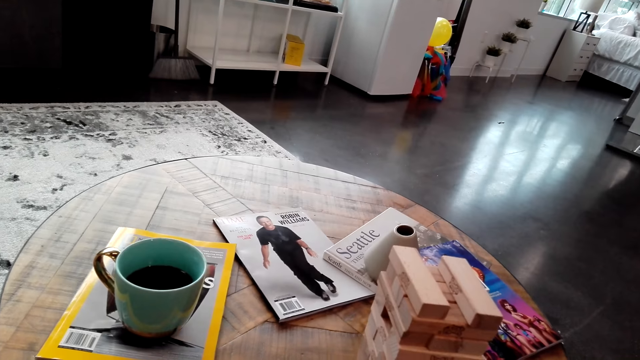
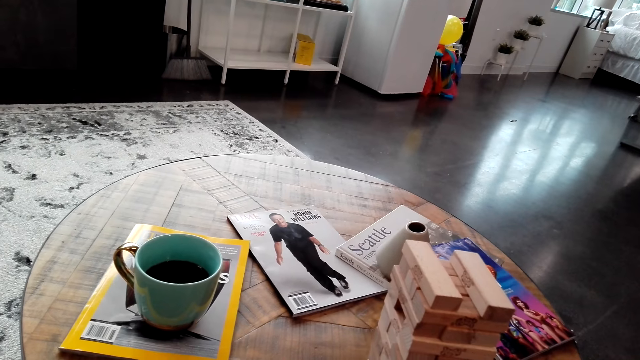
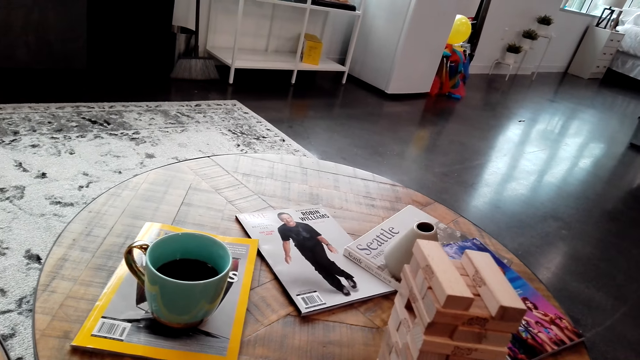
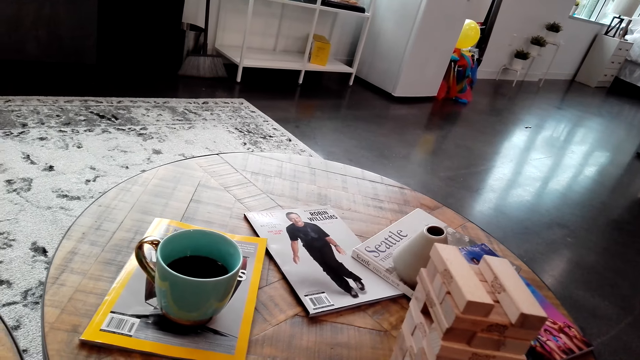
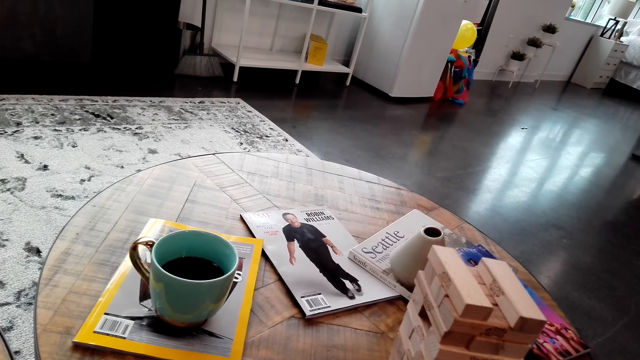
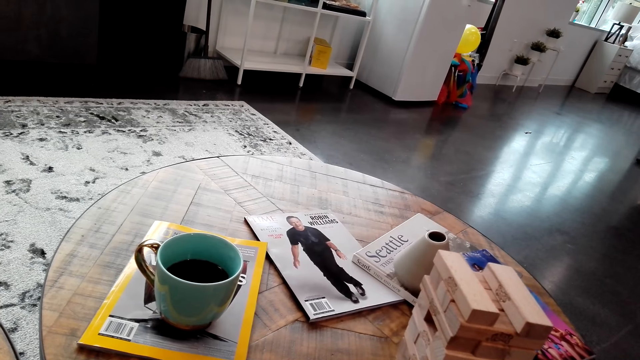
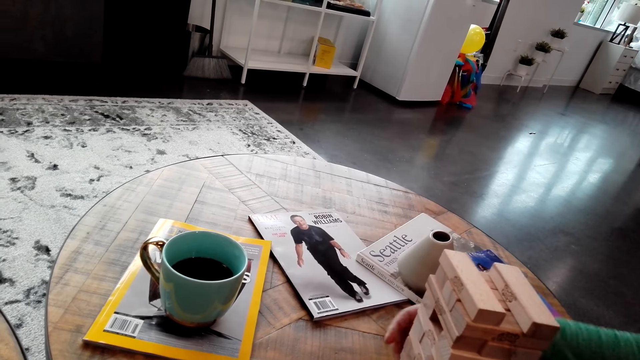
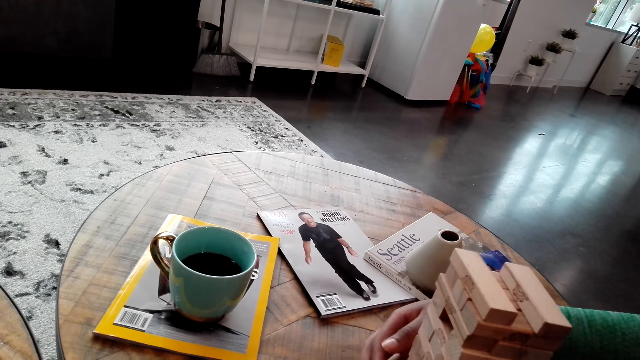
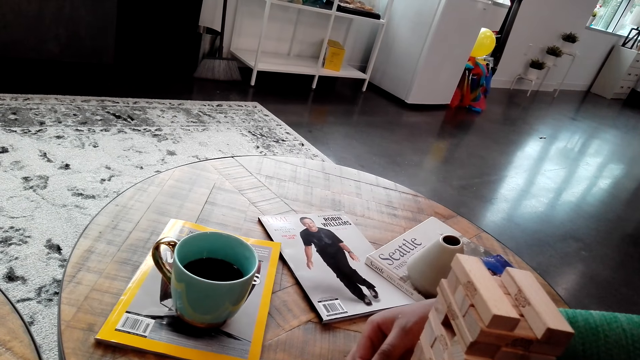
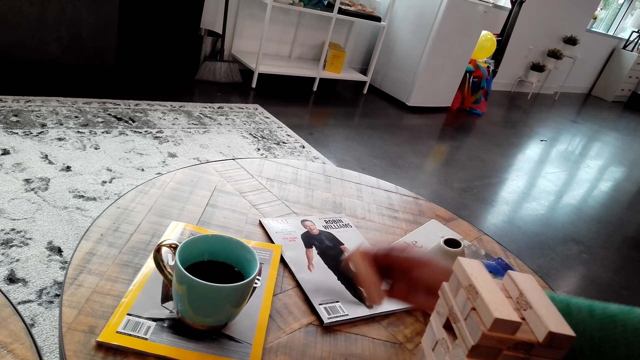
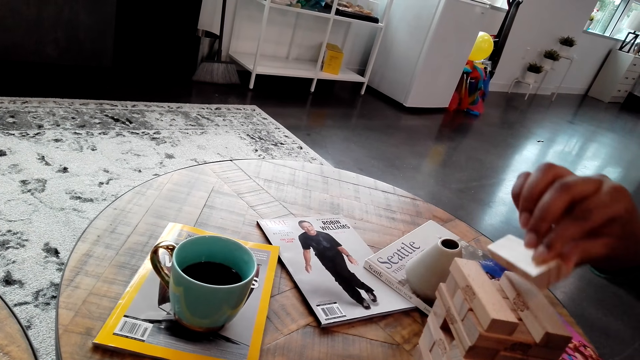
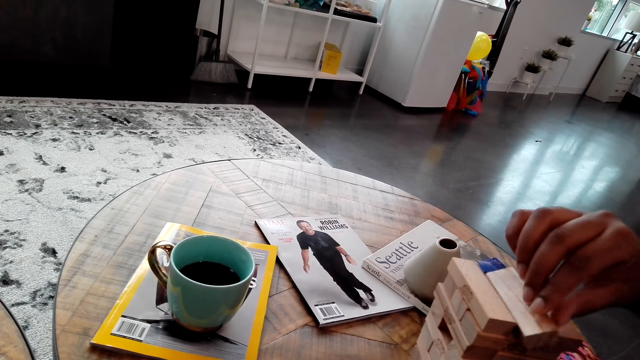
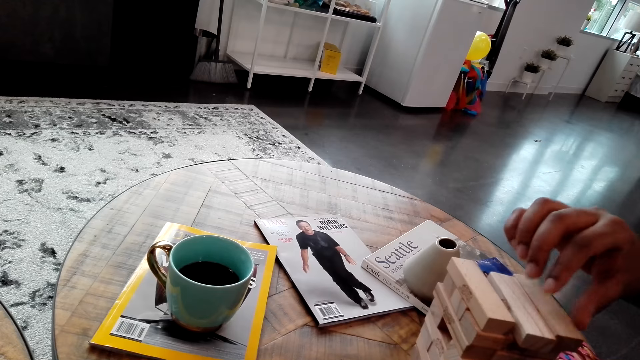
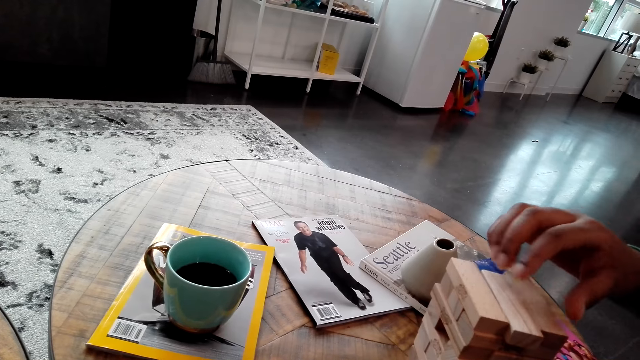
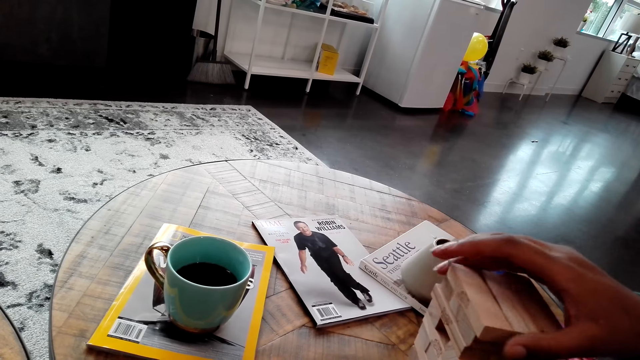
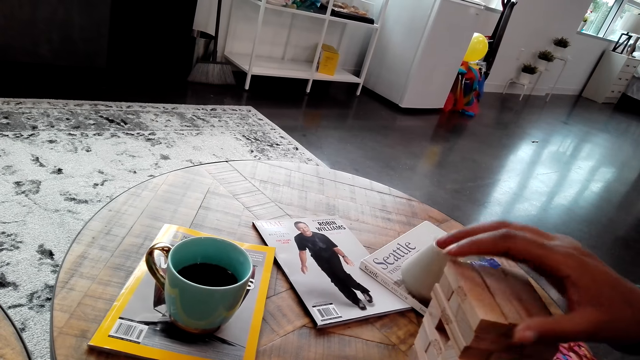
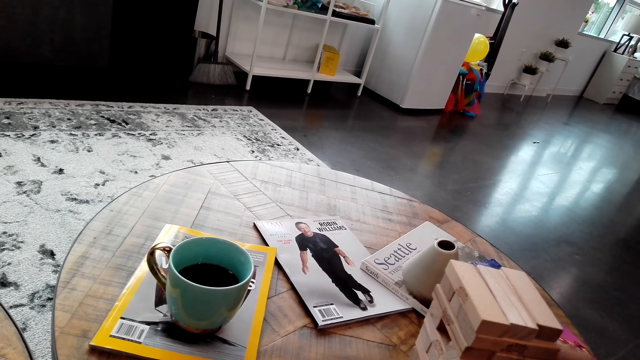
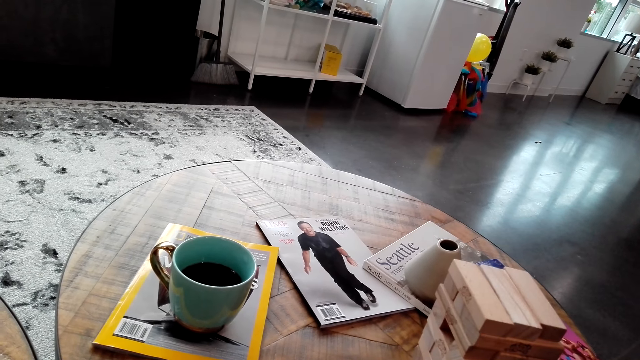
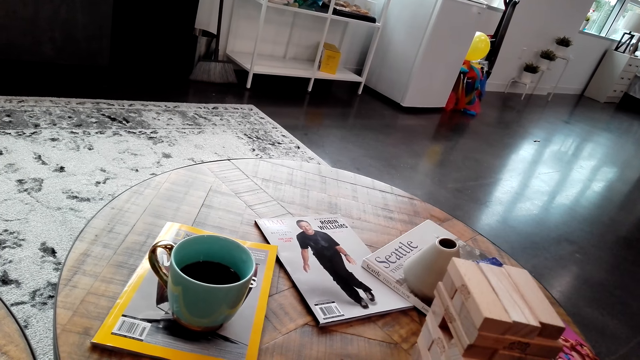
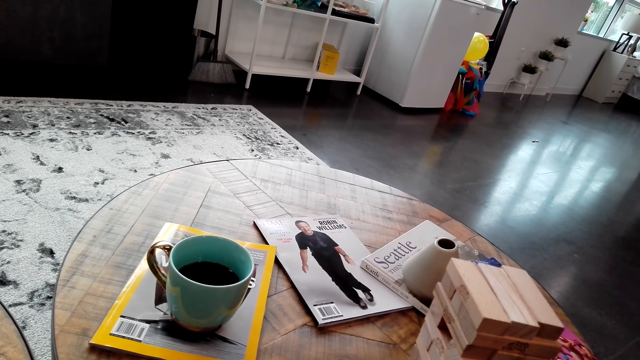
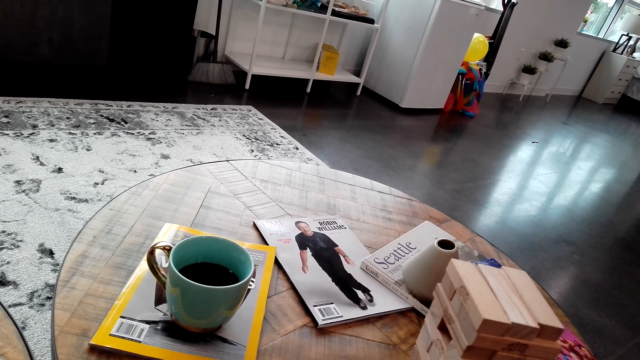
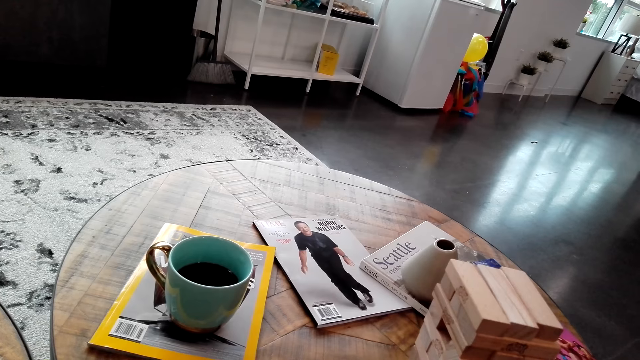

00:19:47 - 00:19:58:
A woman pulls a piece of jenga on the jenga tower. The woman places a jenga piece on top of the jenga structure. The woman adjusts the jenga structure.

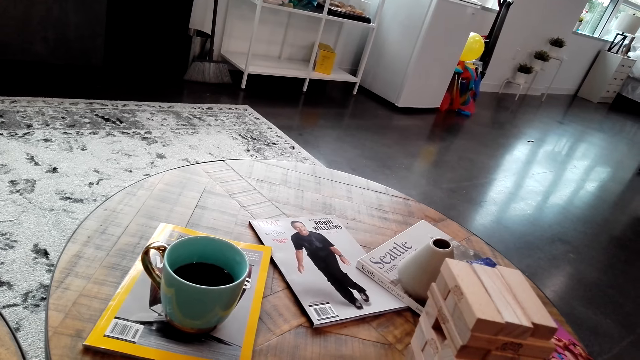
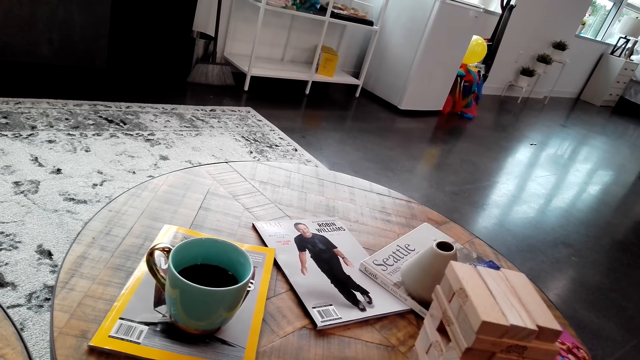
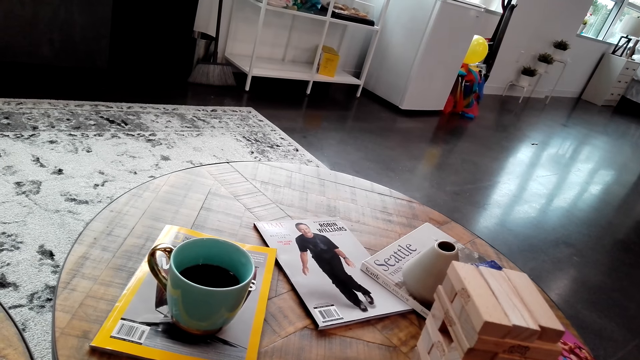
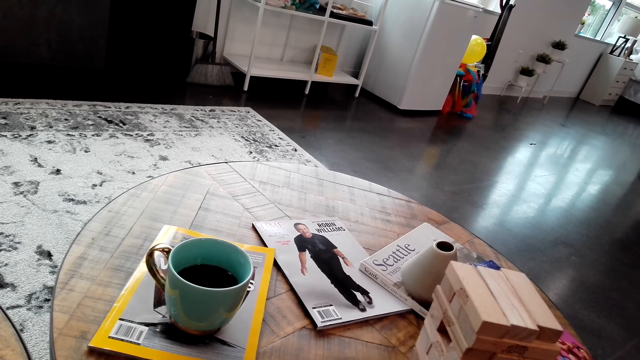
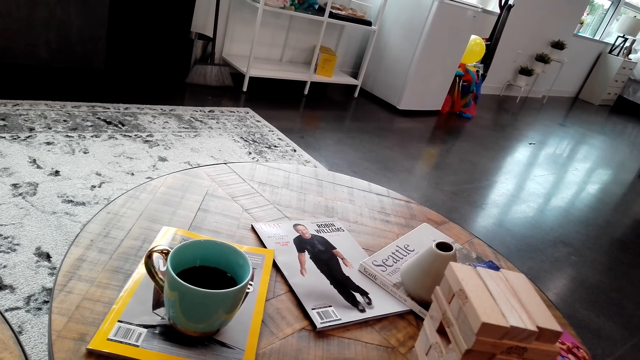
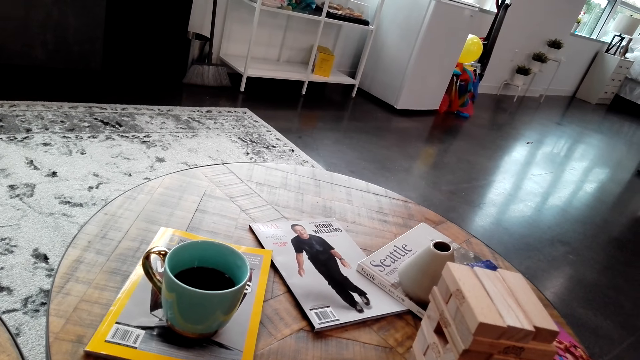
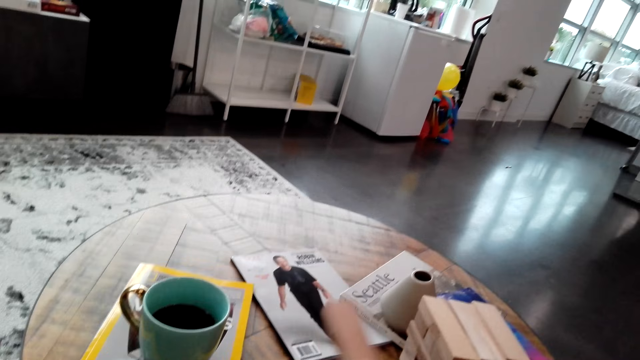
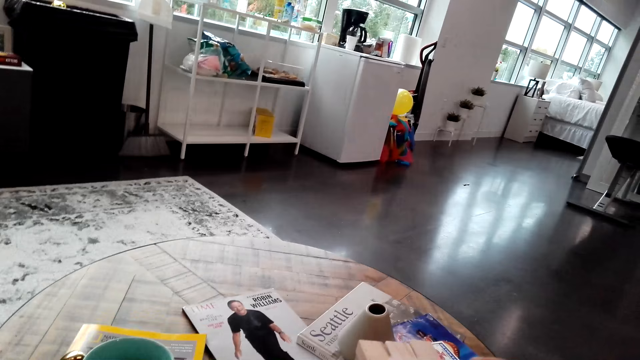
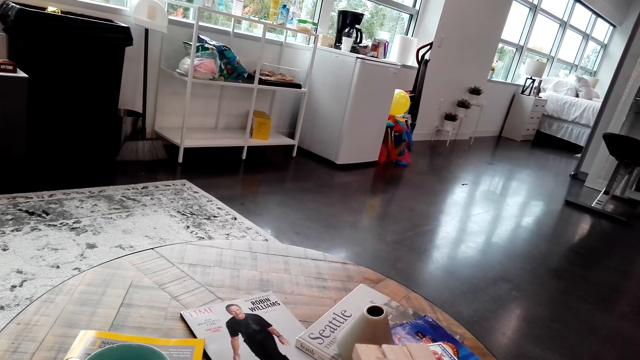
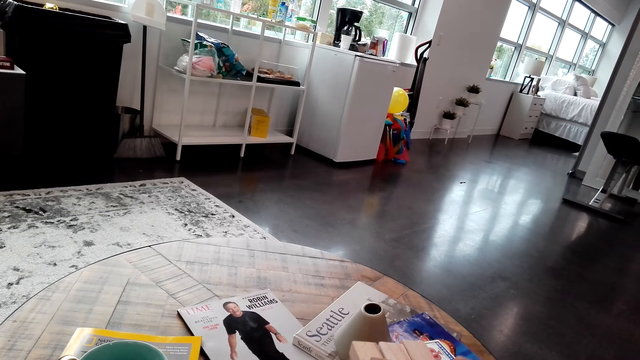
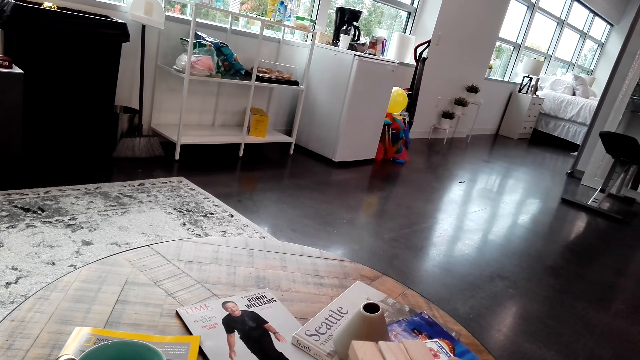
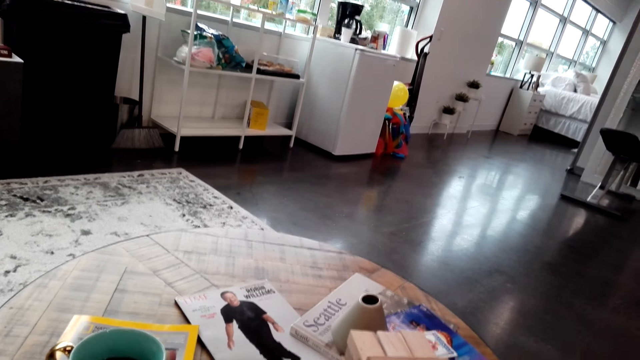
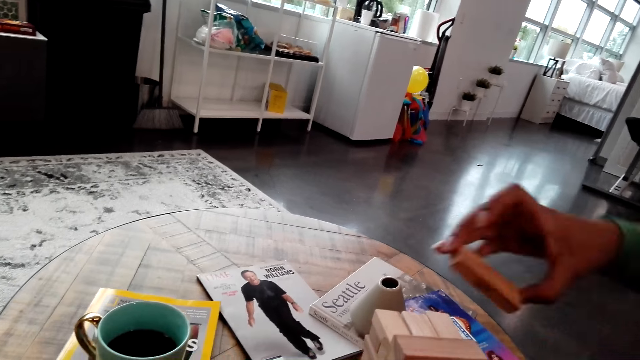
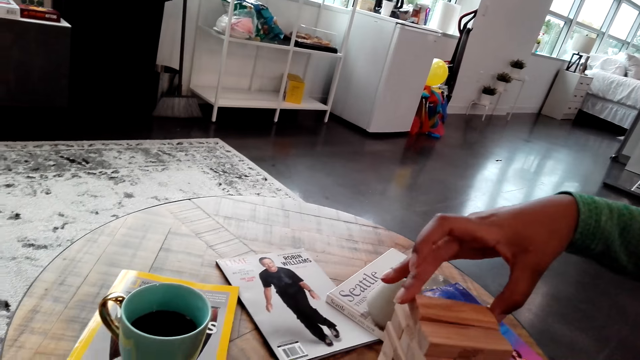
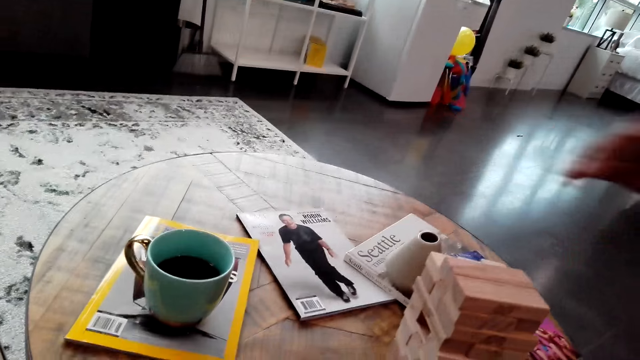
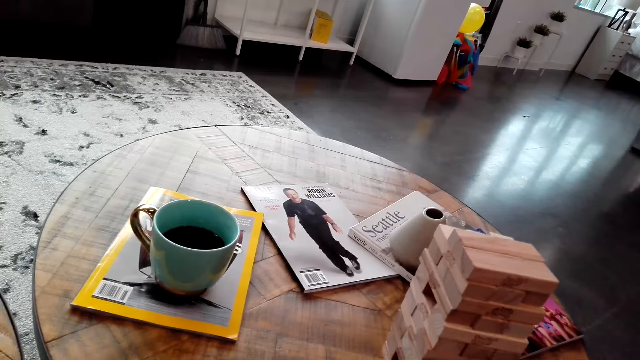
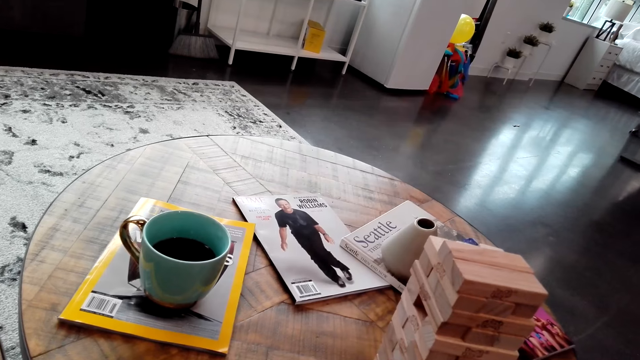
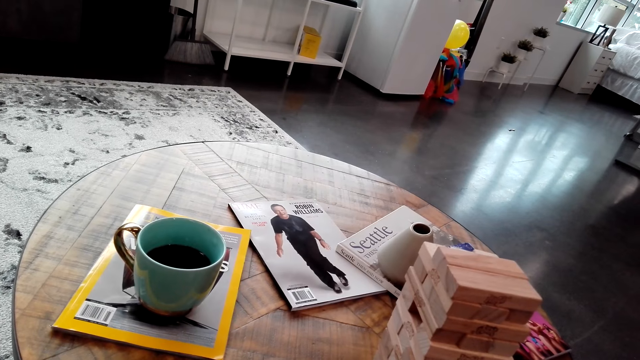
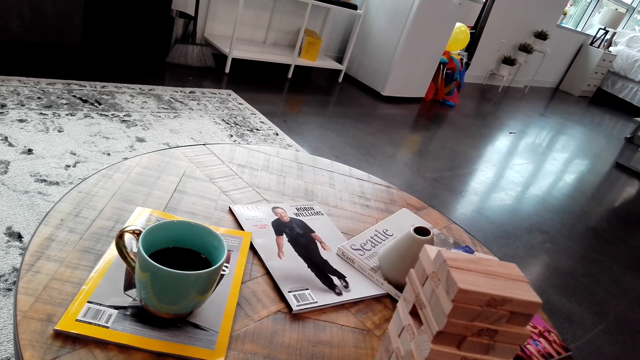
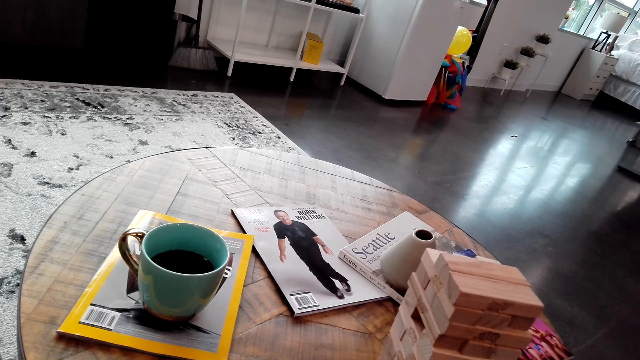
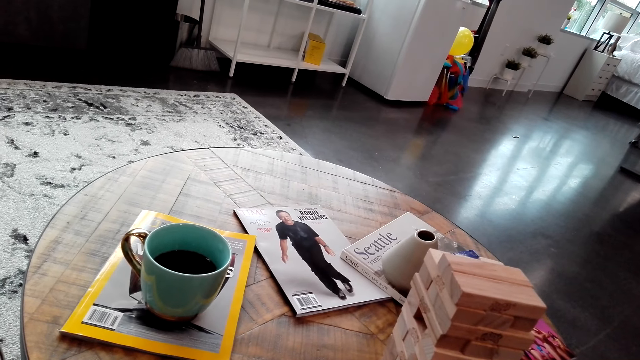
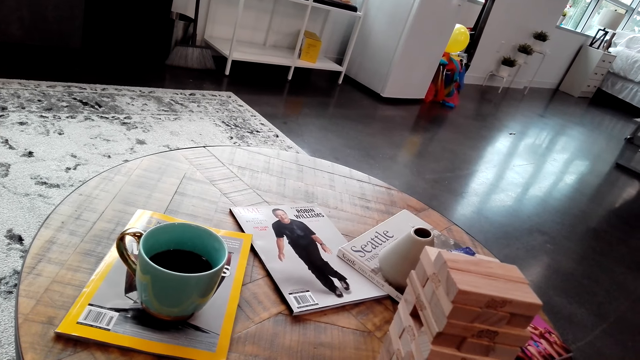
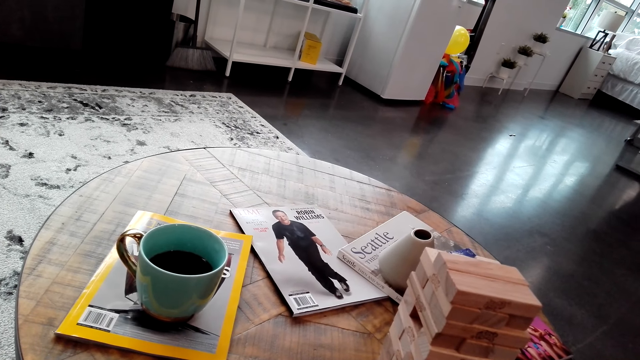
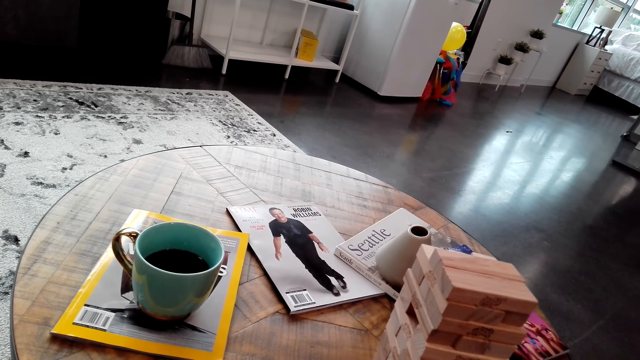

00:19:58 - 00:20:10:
The camera wearer puts a piece of jenga on the jenga tower. A woman places a jenga piece on top of the jenga structure.
